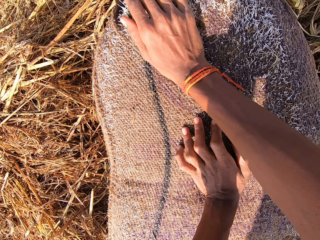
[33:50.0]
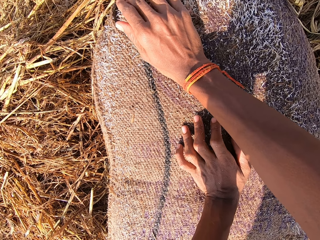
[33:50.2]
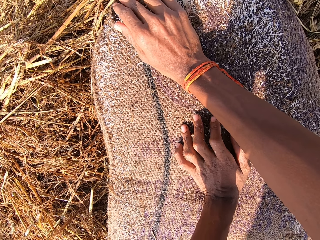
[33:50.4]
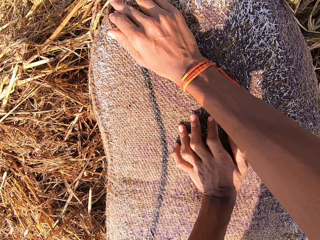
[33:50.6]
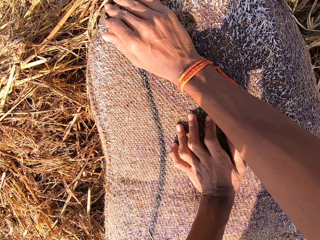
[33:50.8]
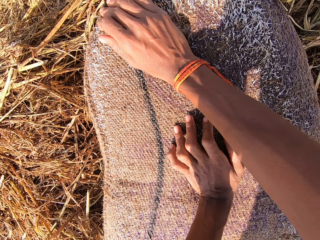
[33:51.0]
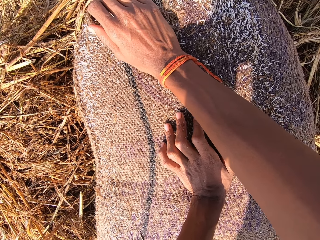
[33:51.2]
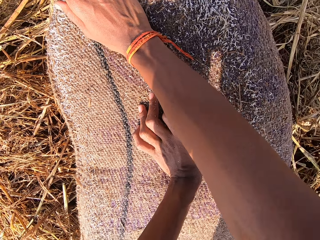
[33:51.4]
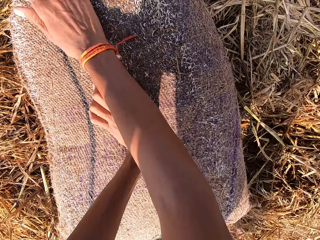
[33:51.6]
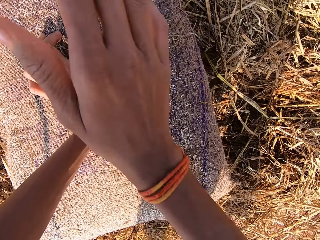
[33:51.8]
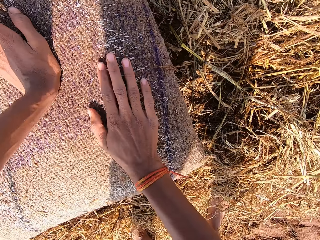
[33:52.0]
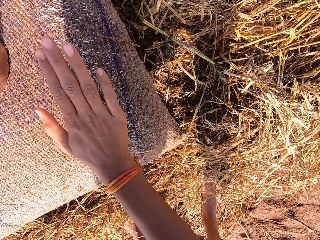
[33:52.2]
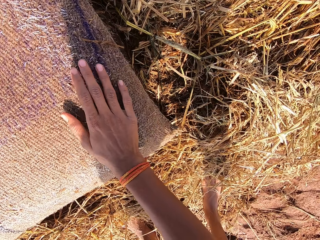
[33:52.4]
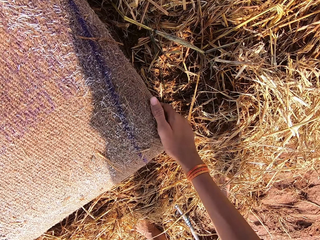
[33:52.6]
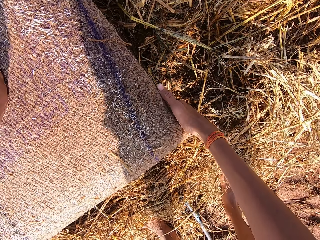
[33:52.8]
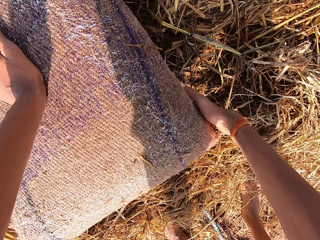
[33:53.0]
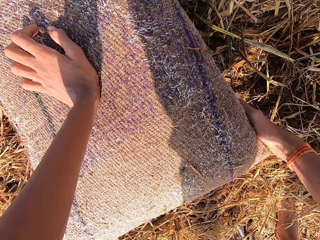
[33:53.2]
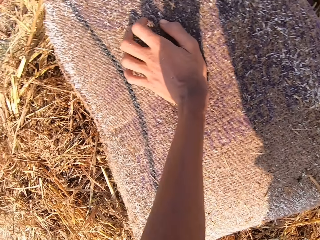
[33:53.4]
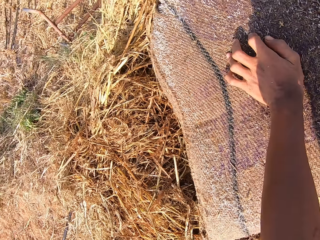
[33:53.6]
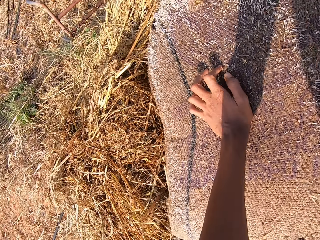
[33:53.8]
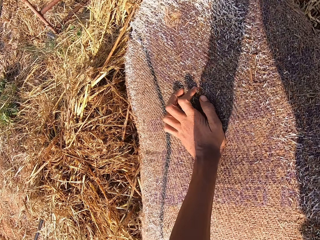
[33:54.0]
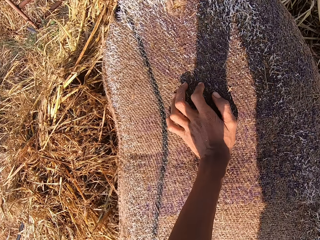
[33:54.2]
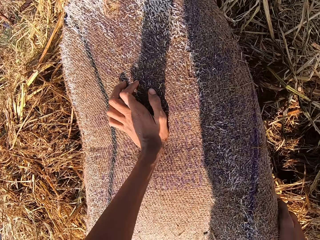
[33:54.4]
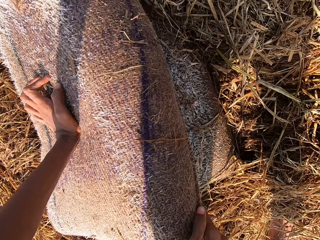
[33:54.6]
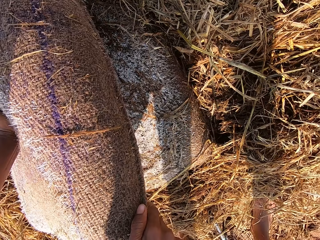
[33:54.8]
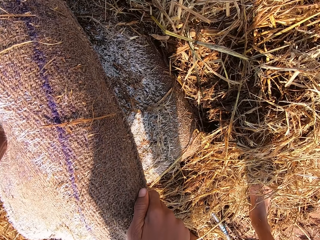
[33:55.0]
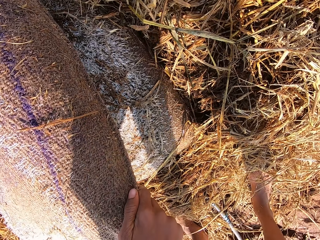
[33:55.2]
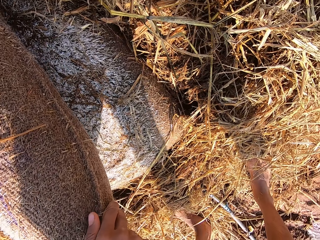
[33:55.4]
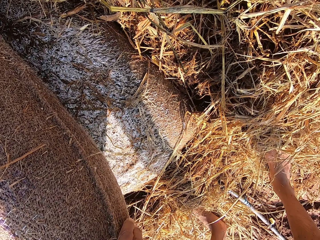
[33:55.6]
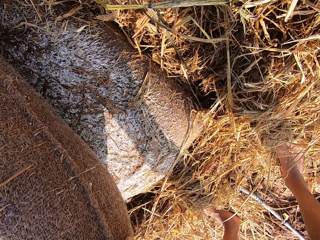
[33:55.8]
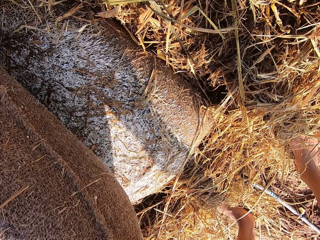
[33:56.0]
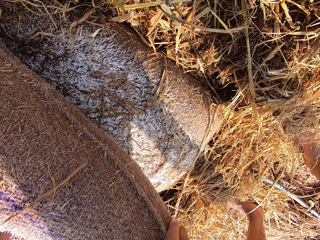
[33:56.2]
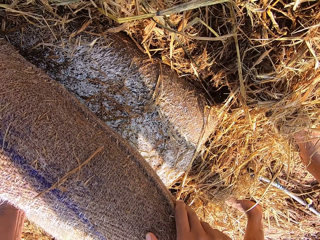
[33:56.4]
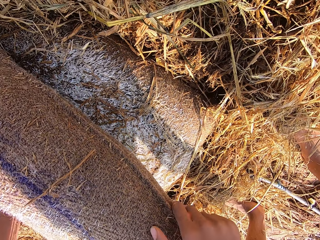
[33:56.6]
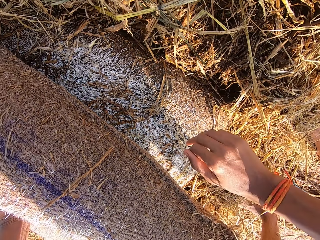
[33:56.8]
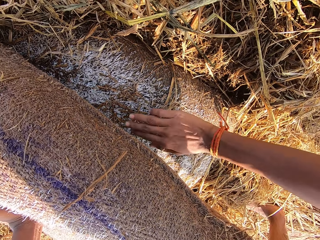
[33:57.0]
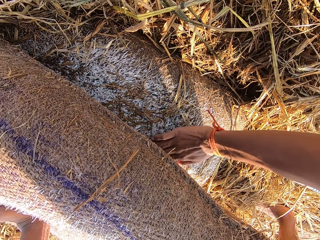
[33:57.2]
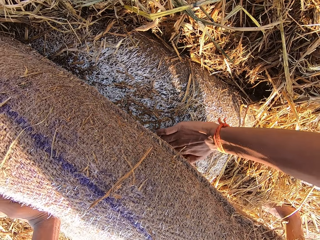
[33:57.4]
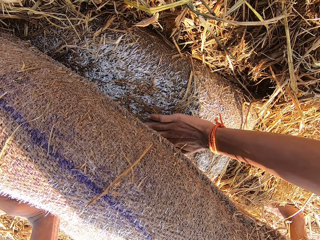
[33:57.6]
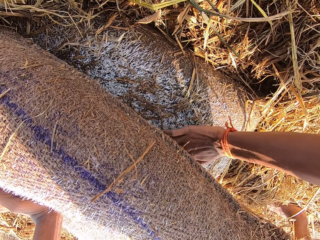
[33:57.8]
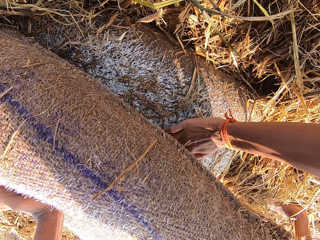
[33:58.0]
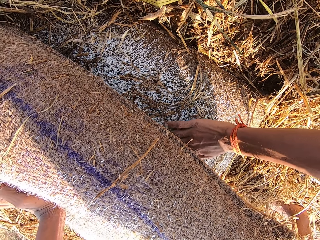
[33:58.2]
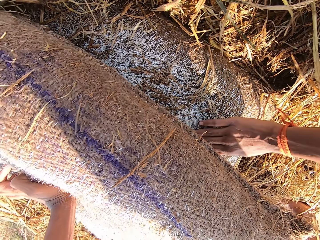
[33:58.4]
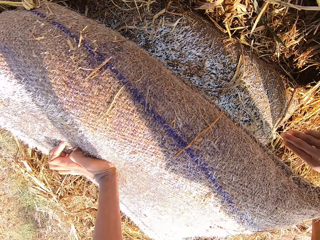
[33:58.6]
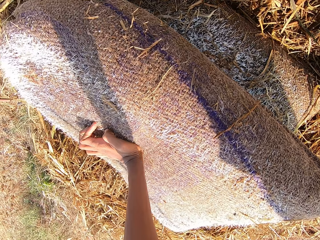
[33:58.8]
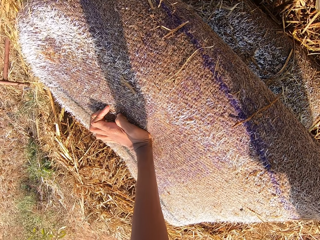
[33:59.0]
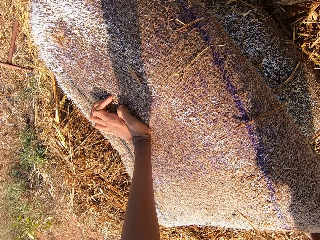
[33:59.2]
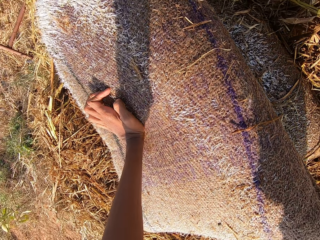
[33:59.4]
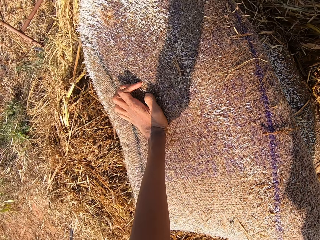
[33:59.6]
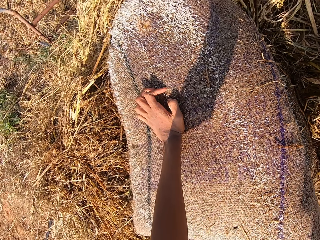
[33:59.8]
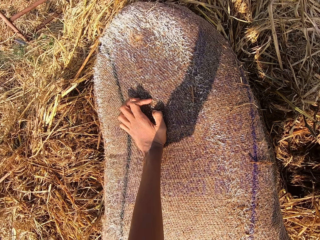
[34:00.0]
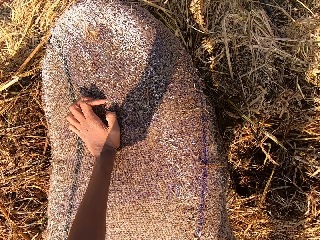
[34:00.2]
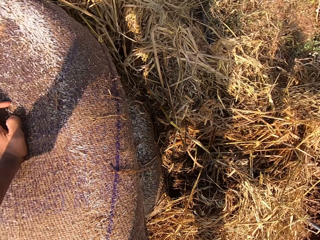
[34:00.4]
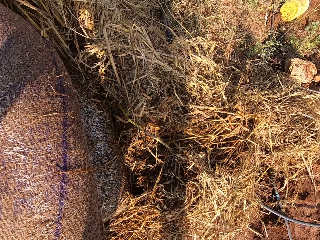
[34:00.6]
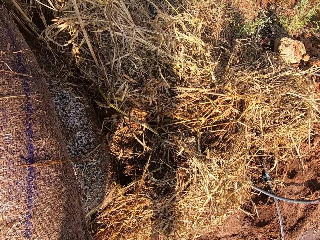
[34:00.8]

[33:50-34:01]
The camera wearer hits the sack with his right hand. He moves the sack with his right hand. He lifts the sack on the sack. He scratches the sack with his right hand. He touches the sack.

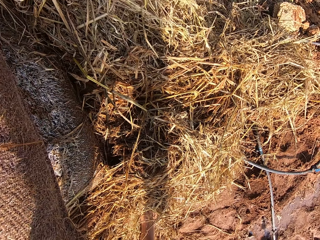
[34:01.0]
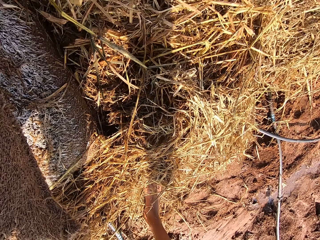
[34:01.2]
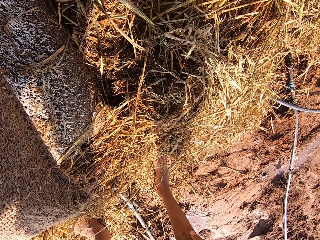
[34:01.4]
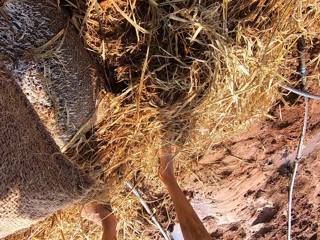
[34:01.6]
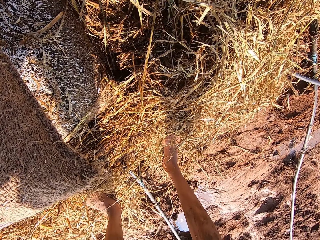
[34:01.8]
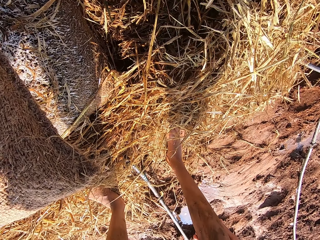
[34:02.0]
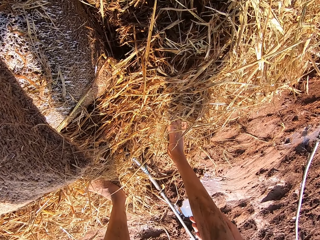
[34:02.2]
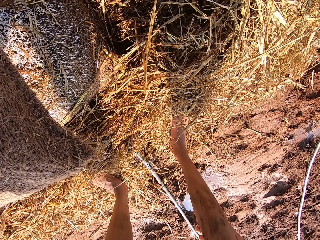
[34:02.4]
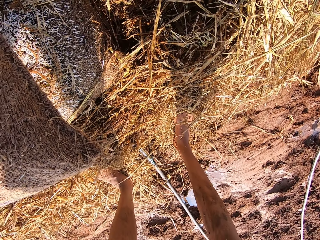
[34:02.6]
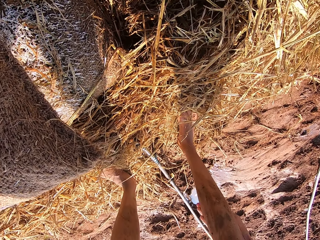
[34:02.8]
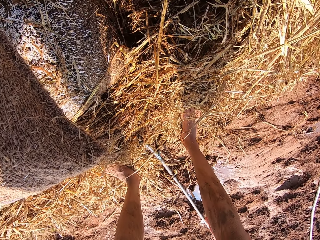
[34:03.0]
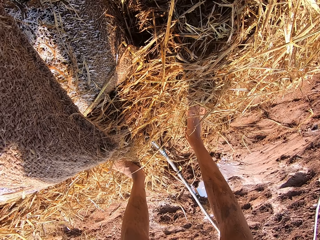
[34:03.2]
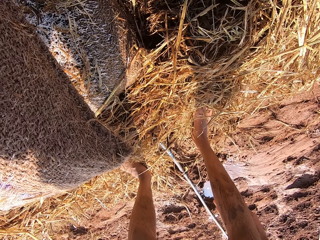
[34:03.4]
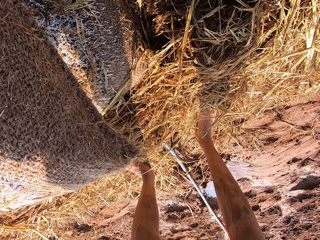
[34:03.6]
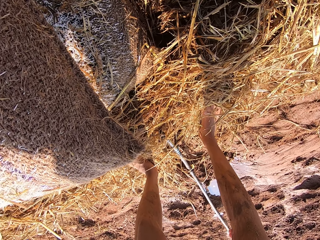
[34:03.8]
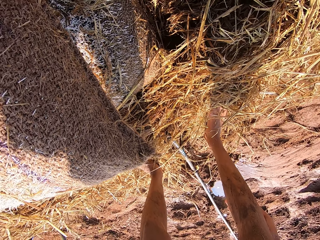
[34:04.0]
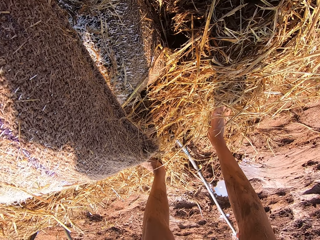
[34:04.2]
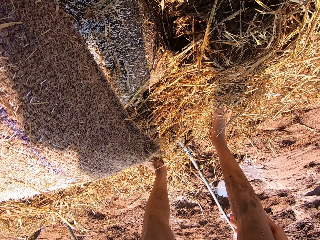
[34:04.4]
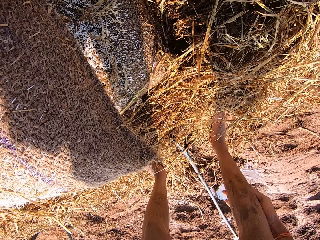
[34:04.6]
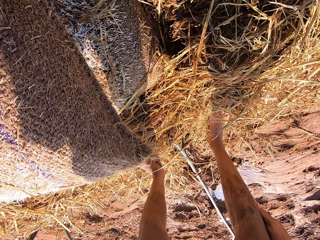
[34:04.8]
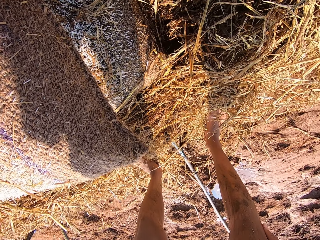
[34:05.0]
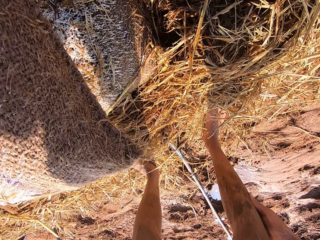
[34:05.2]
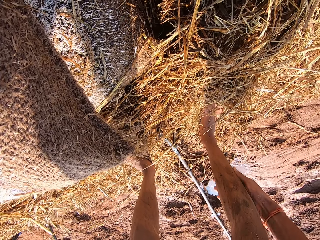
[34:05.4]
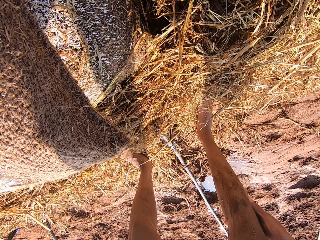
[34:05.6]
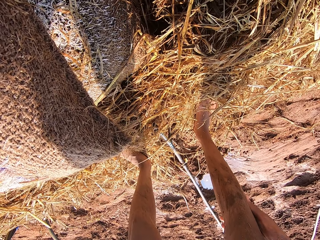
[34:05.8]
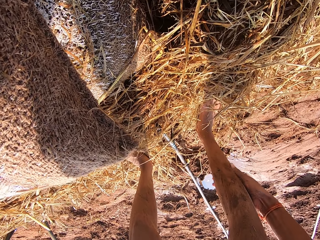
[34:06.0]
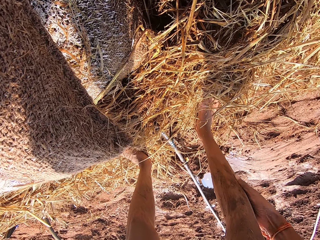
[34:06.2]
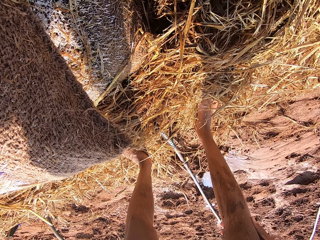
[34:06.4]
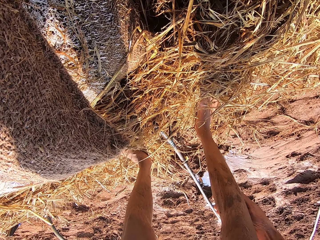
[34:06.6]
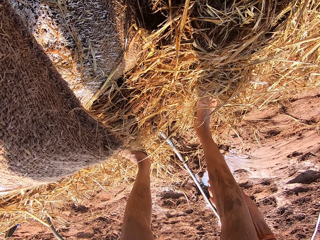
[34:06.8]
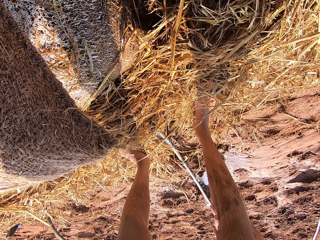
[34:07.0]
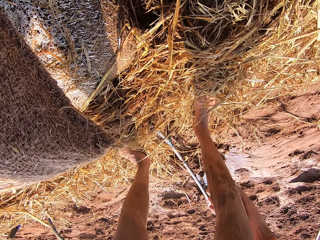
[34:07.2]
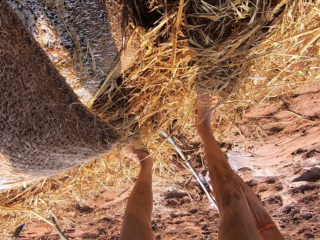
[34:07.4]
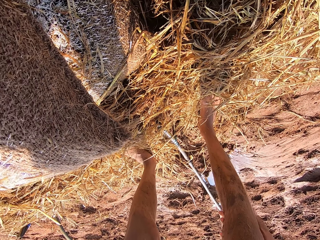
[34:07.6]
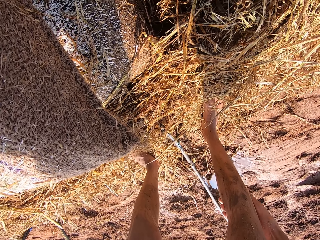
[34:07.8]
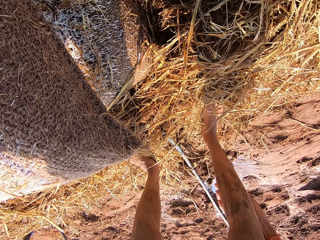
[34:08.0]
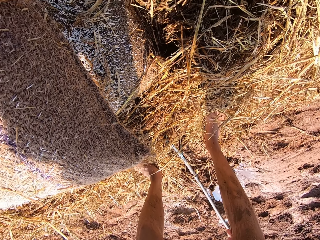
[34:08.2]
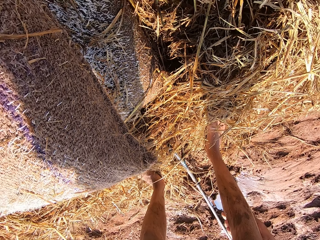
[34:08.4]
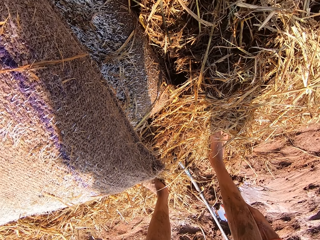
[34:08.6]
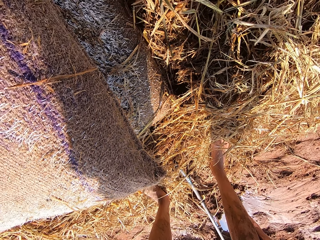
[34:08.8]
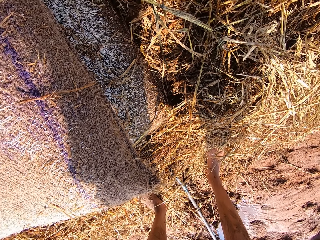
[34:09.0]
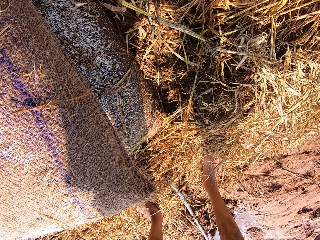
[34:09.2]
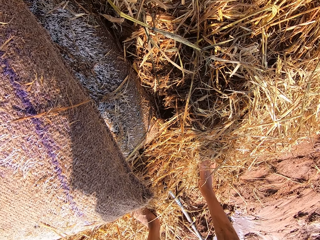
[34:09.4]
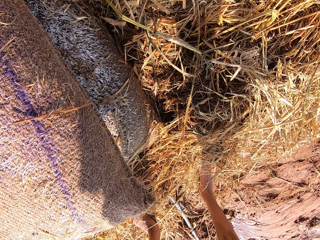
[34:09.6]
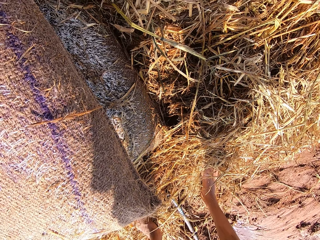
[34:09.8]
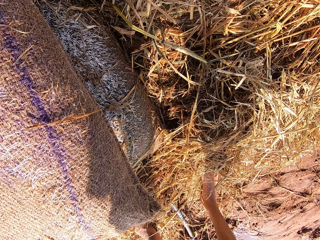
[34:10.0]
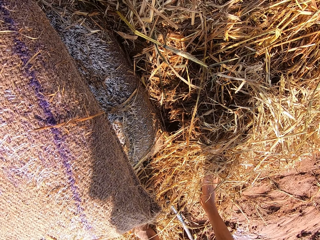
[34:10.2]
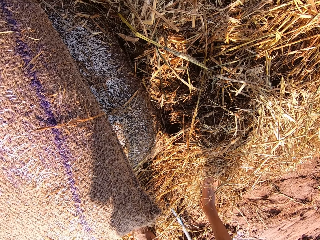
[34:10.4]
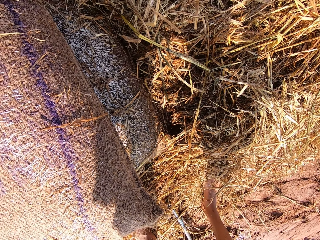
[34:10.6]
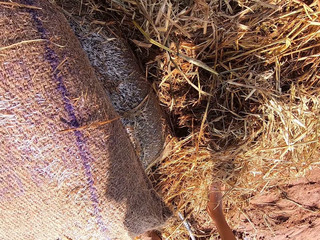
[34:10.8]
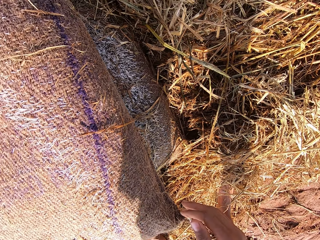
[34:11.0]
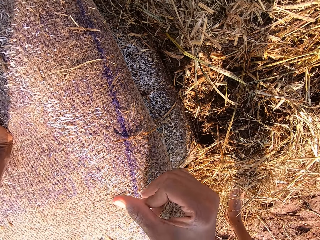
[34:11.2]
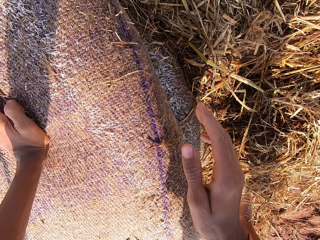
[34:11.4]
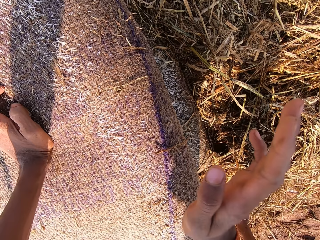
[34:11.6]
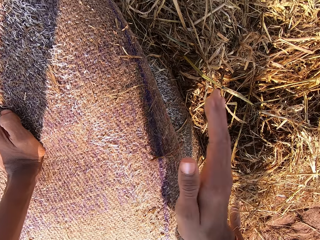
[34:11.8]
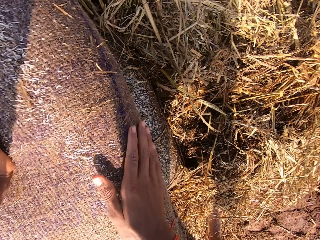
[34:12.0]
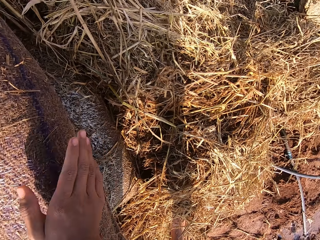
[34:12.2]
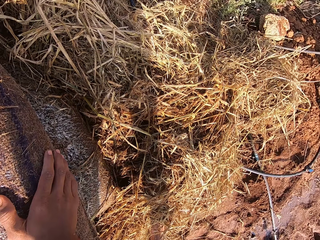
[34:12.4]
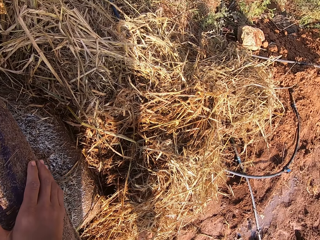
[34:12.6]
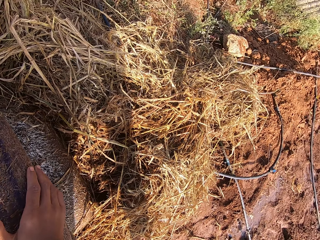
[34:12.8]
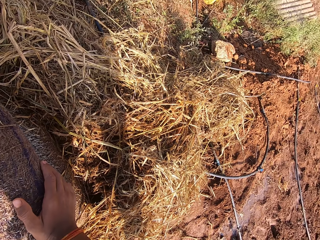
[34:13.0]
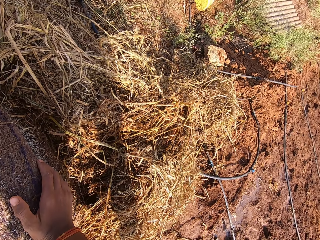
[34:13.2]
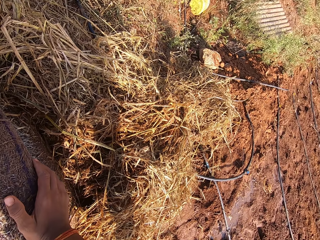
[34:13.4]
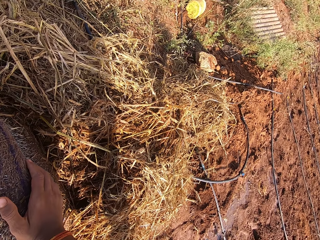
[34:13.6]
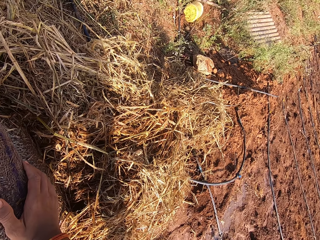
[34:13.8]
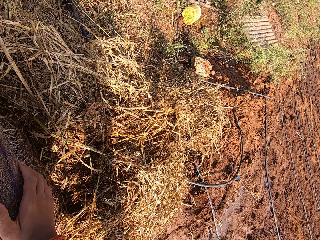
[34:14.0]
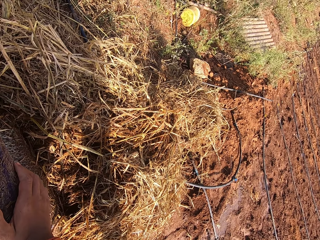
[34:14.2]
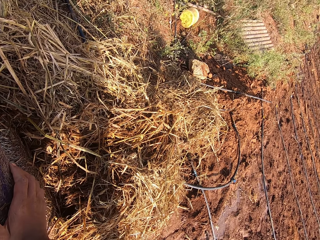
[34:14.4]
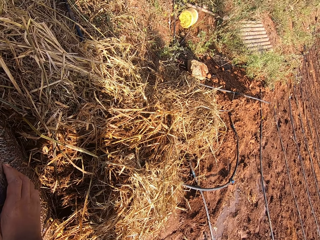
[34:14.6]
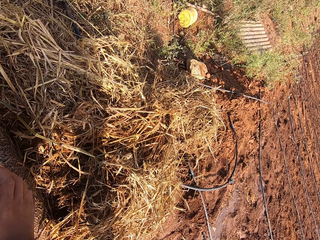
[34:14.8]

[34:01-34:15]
The camera wearer rubs his right leg with his right hand. He scratches his leg. He hits the sack with his right hand.
